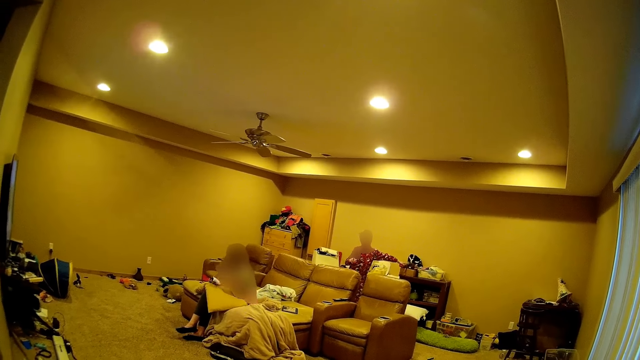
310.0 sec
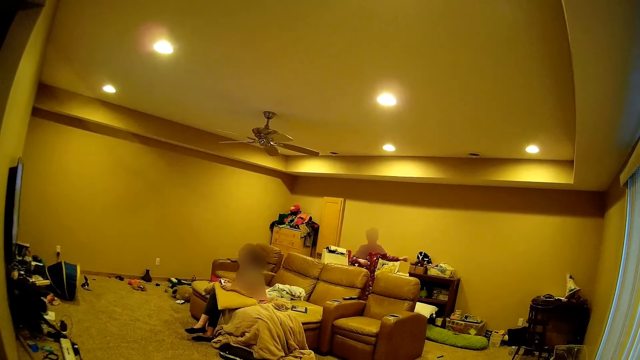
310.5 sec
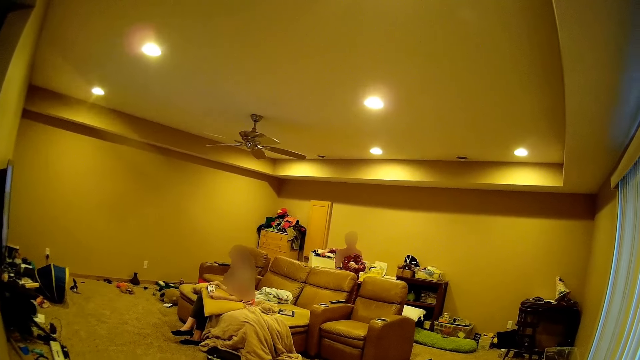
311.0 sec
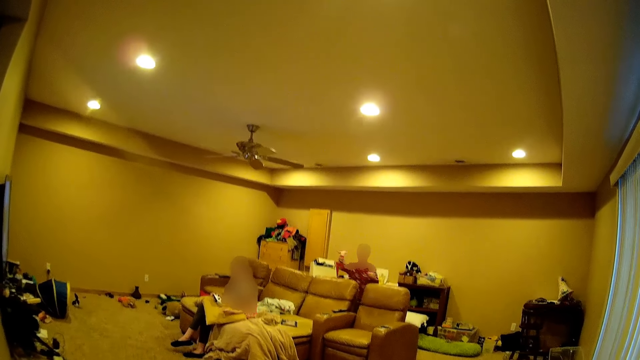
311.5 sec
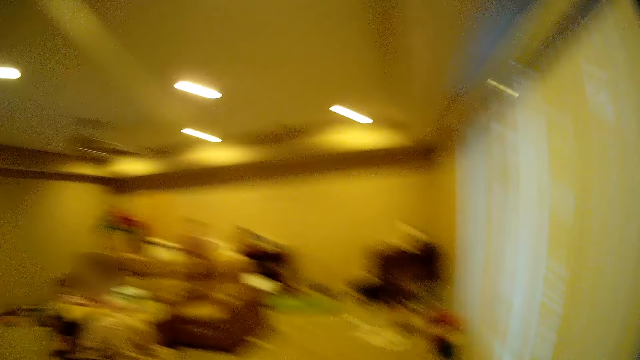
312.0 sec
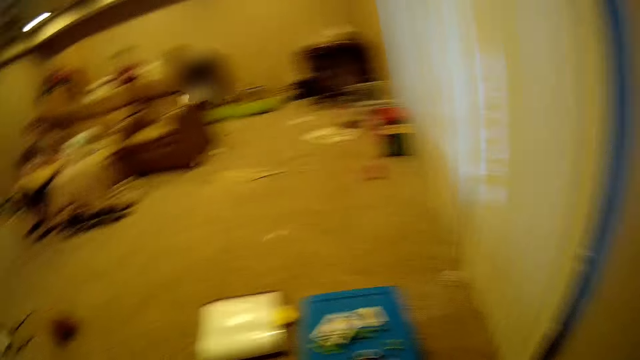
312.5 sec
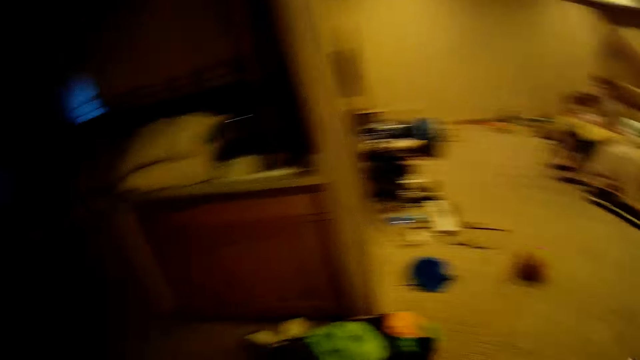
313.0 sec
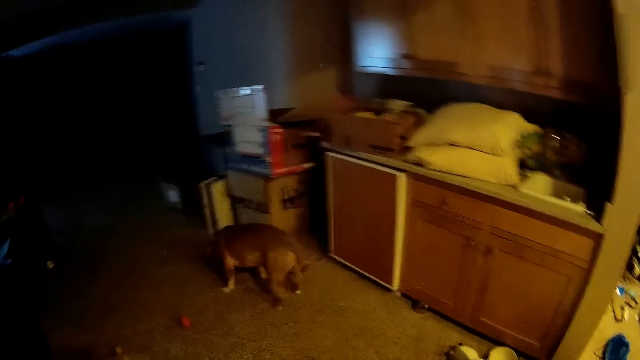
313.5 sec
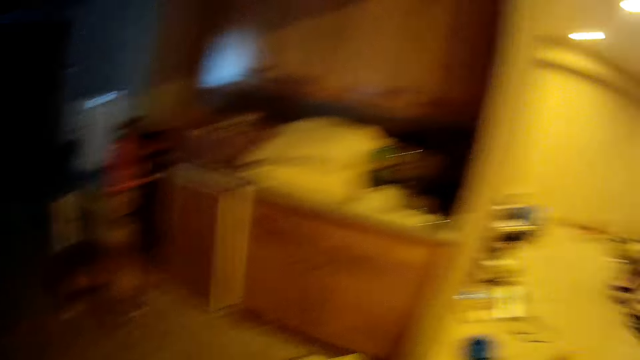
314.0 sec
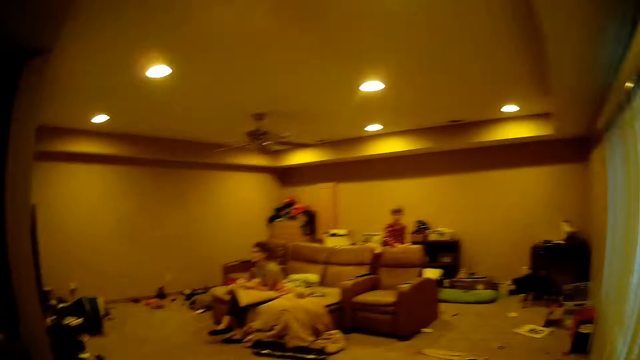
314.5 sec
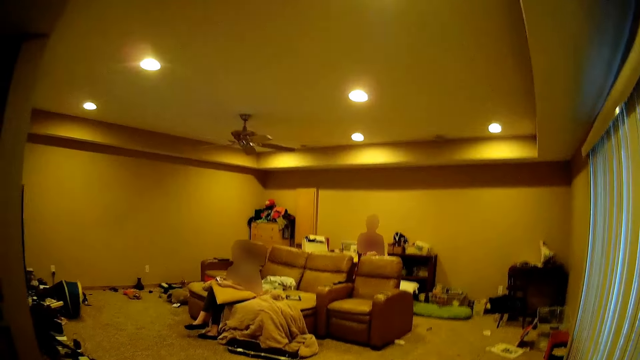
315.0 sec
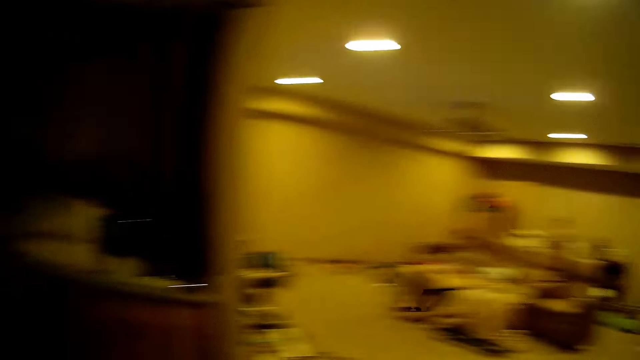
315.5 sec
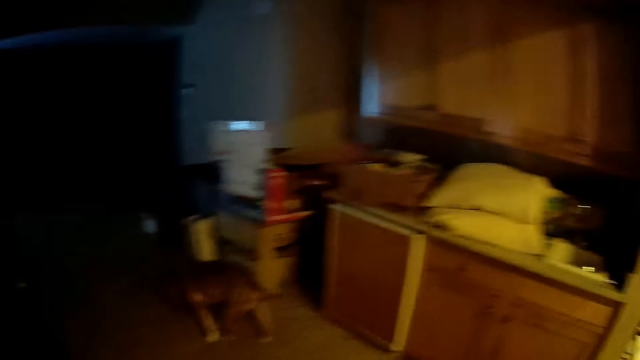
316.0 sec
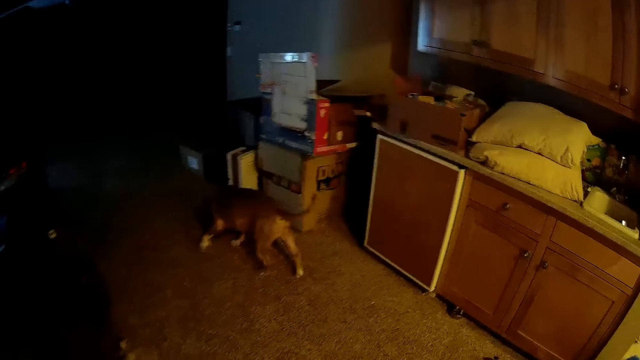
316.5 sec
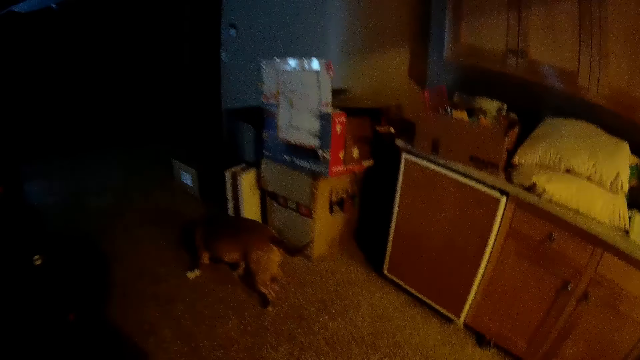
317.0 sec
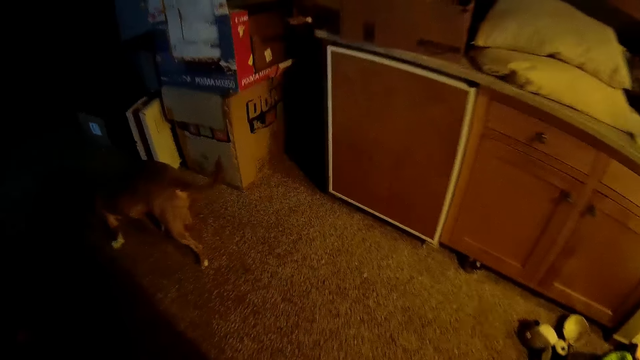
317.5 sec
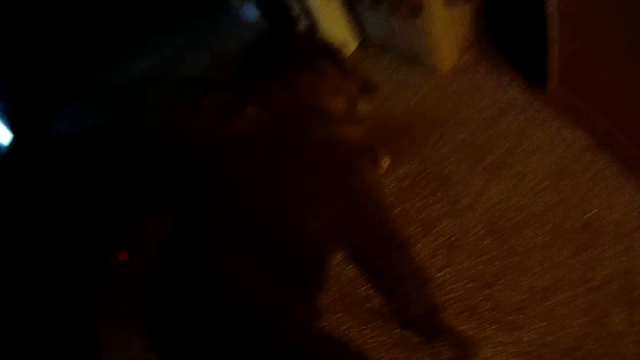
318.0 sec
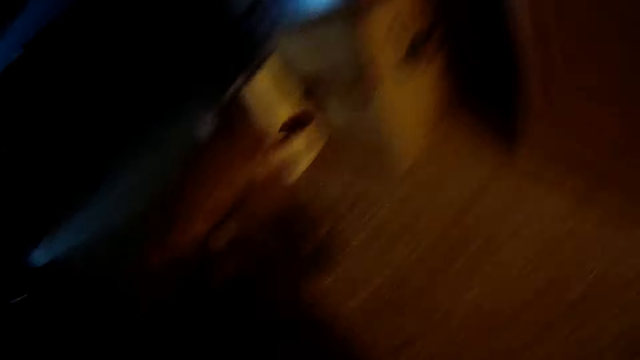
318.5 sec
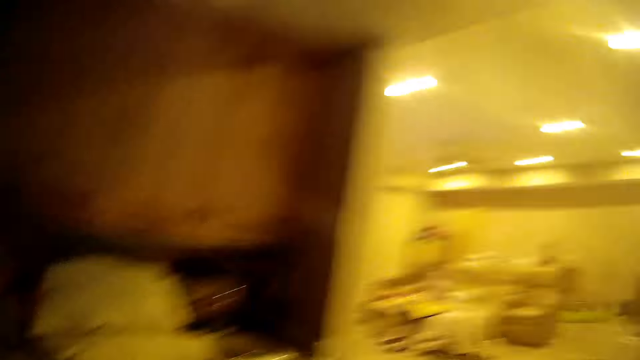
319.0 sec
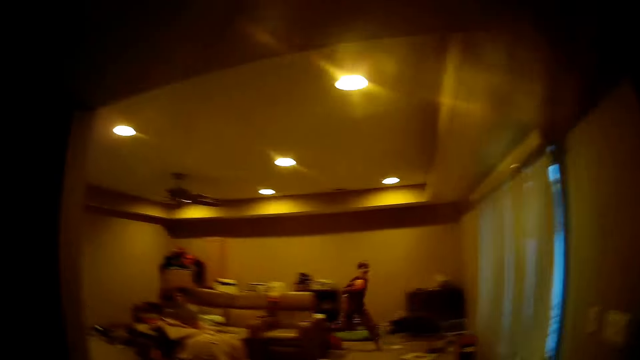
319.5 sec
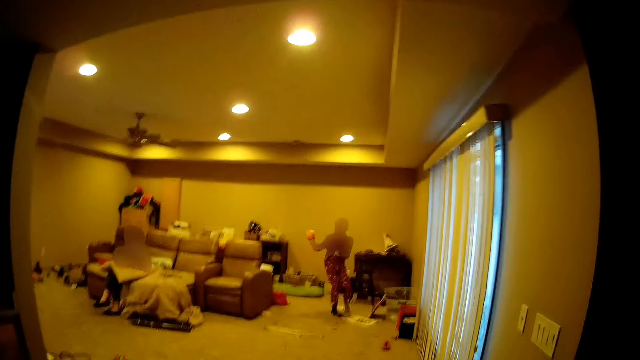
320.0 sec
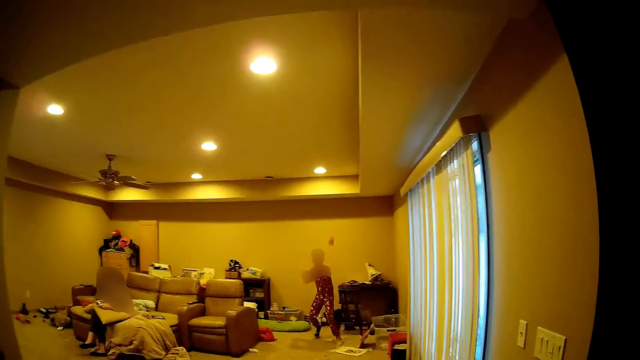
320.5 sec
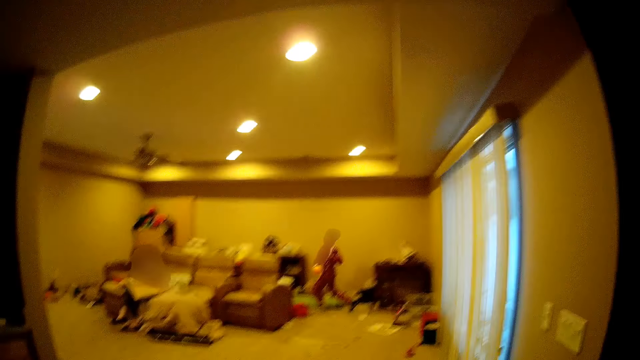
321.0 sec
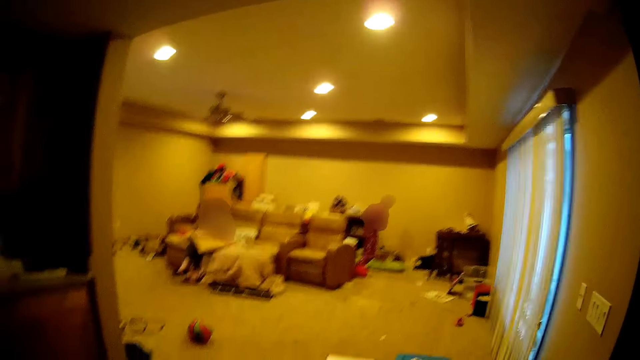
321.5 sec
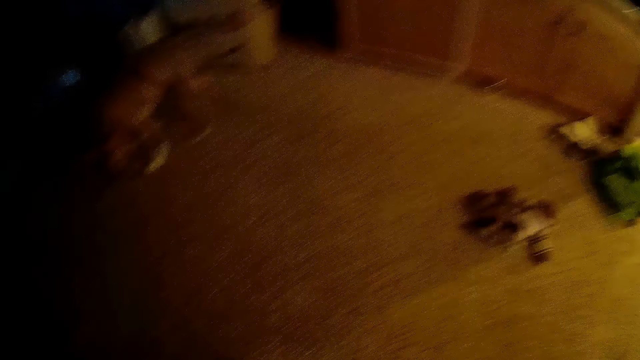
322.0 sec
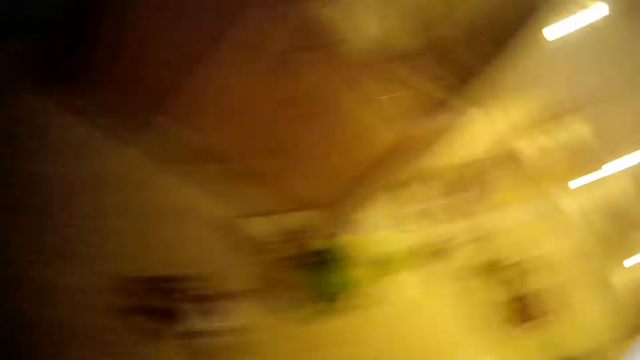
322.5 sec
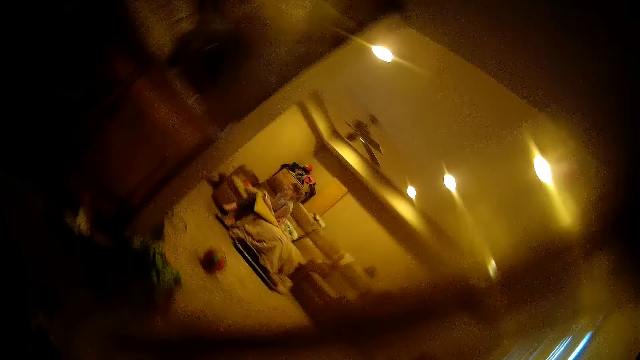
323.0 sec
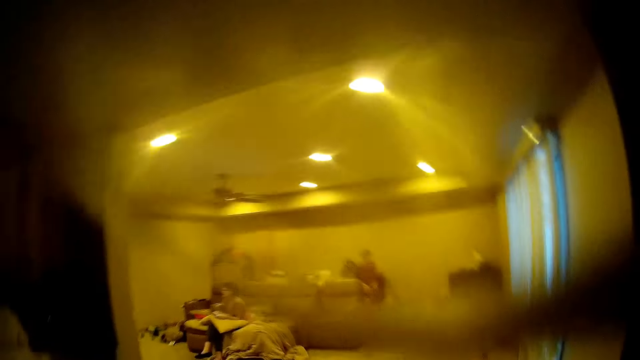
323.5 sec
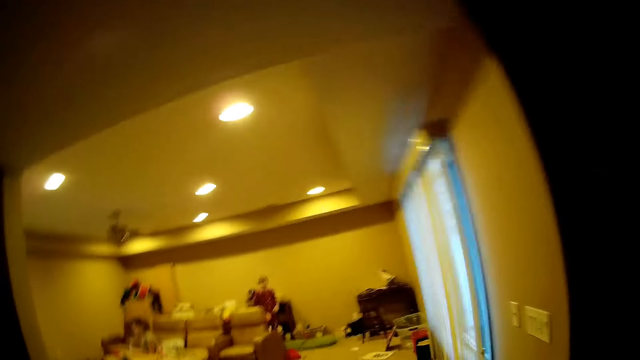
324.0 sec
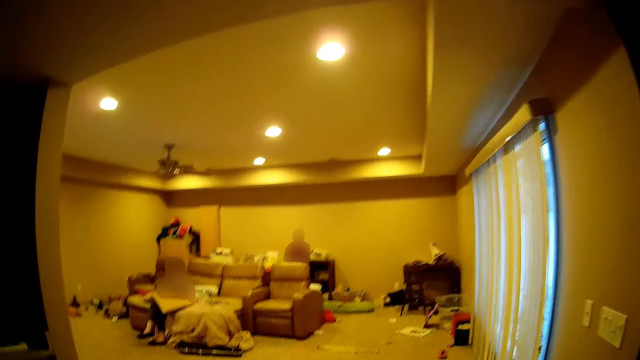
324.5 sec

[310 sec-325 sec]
A person throws a ball to the camera wearer. The camera wearer throws the ball to the person.

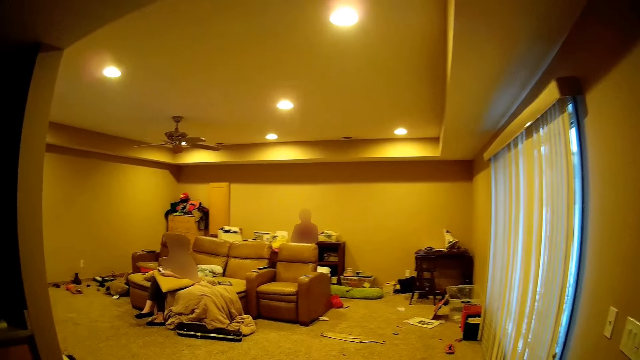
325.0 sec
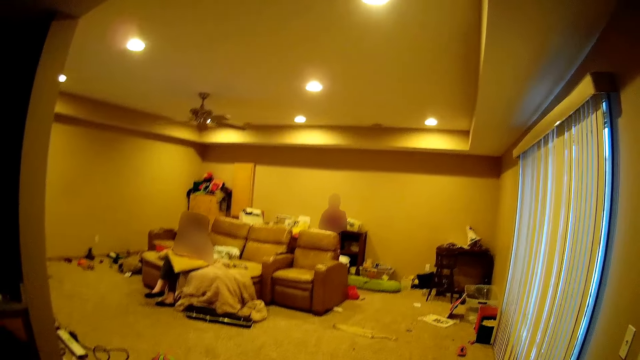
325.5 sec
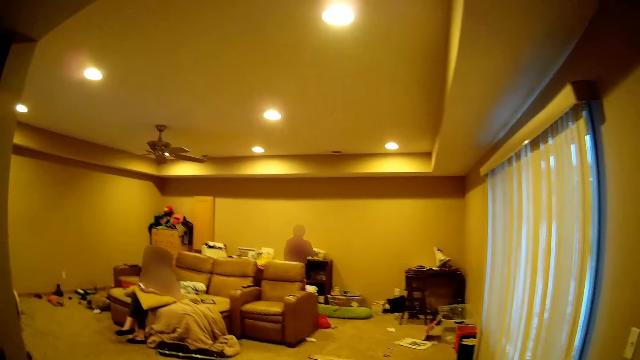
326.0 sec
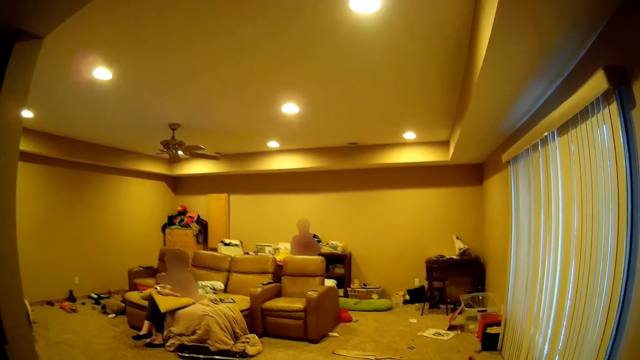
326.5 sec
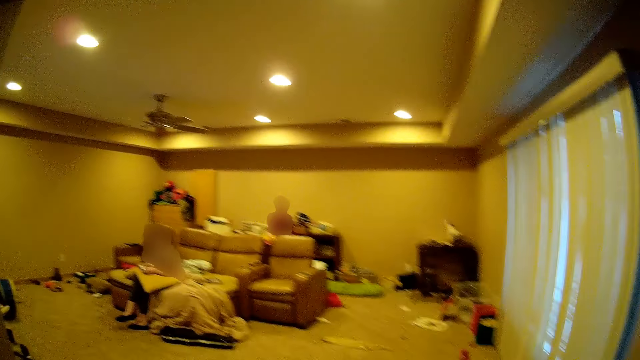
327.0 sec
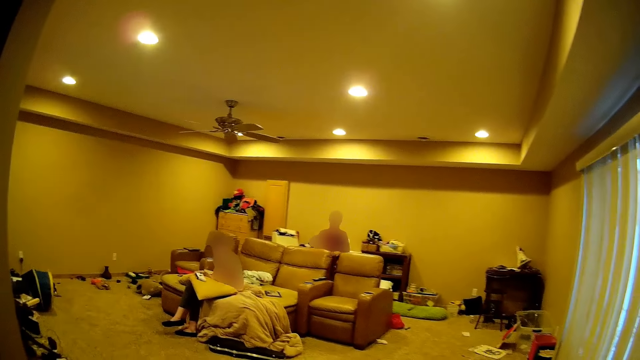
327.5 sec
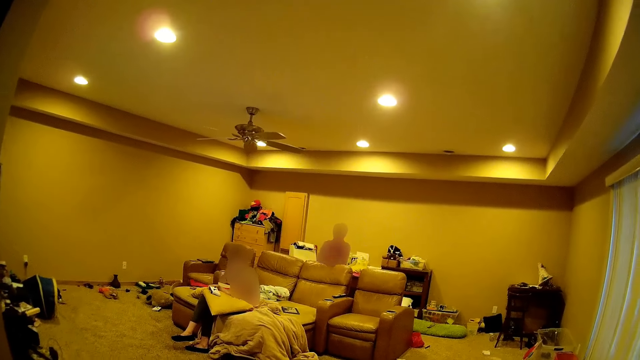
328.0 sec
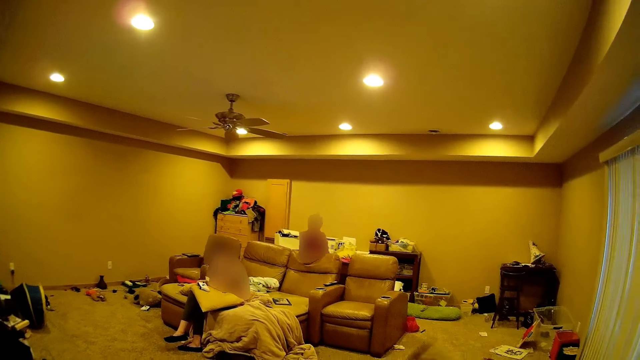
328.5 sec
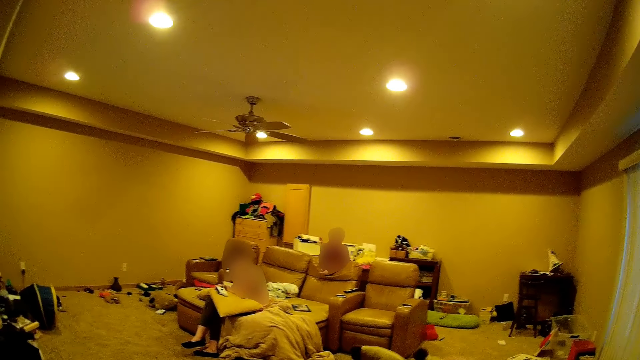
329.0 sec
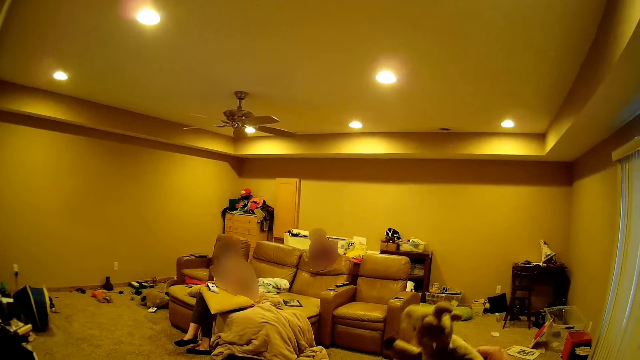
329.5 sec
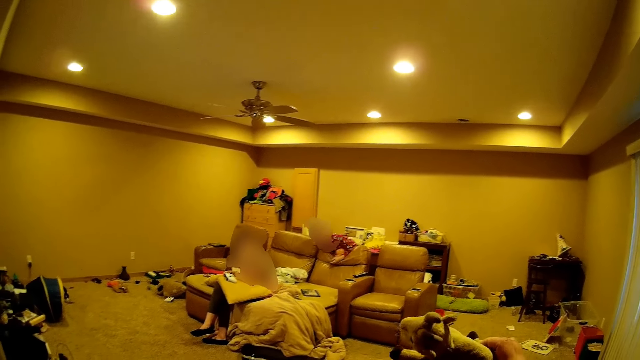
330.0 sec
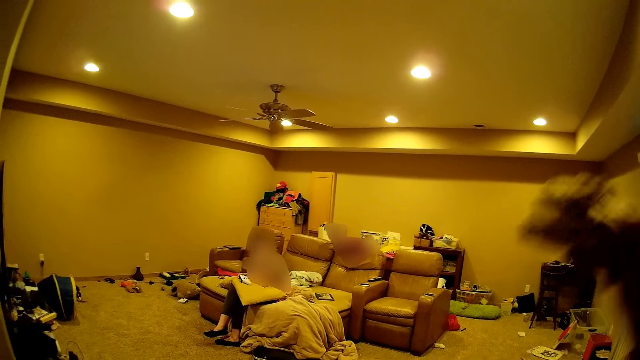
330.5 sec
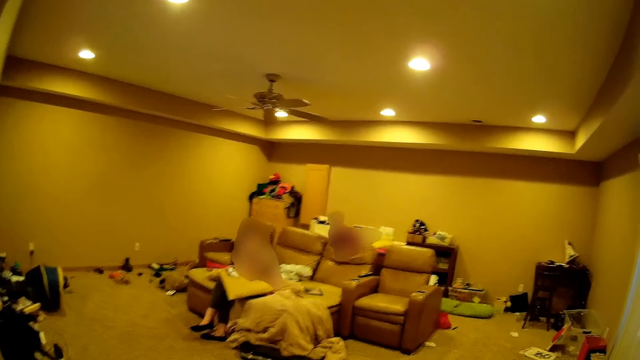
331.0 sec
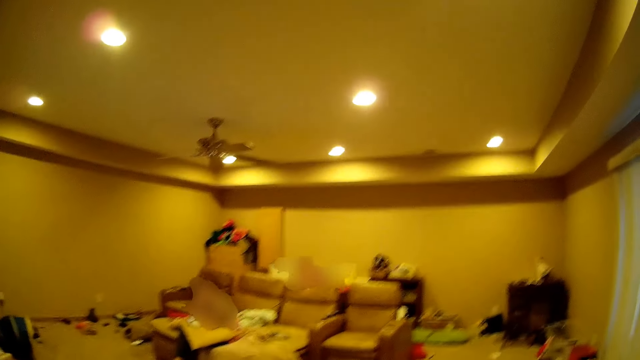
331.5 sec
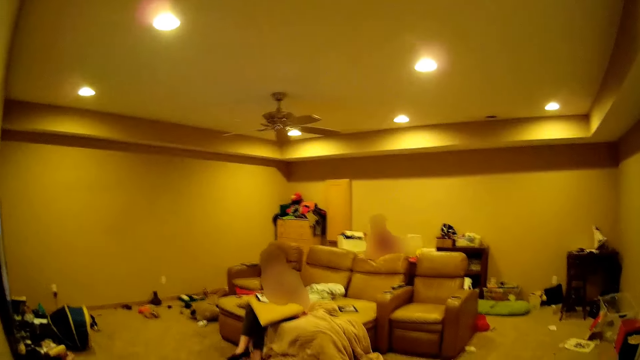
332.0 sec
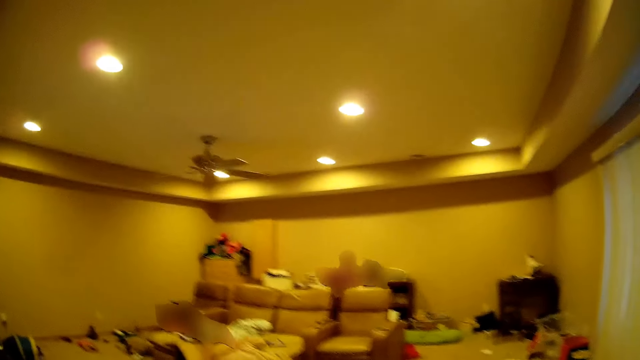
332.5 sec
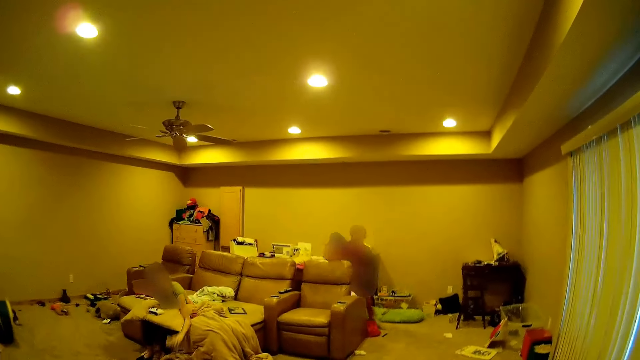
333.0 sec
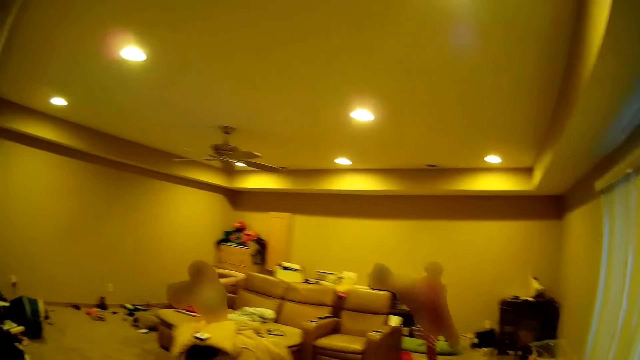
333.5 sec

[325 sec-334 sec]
The camera wearer holds a doll. They throw the doll to a person.
